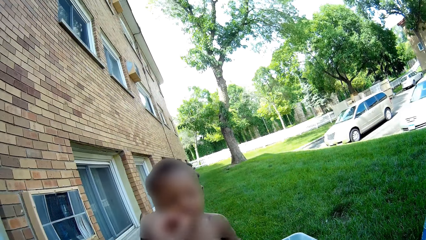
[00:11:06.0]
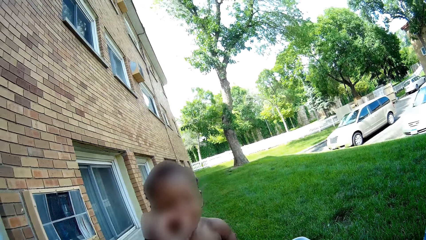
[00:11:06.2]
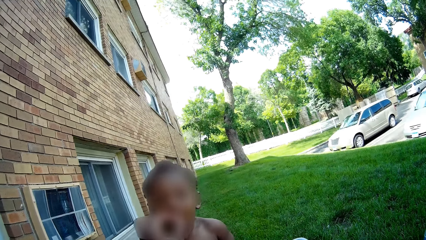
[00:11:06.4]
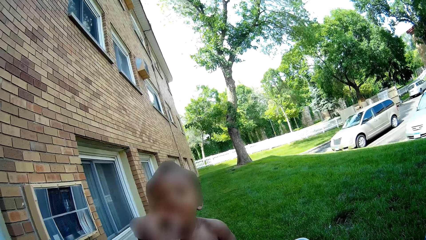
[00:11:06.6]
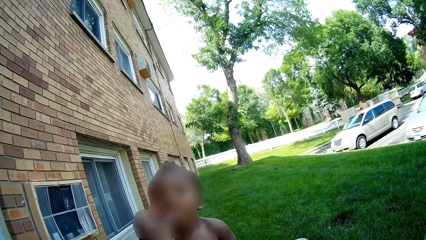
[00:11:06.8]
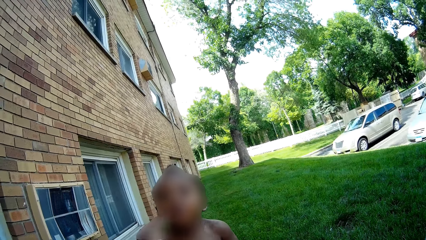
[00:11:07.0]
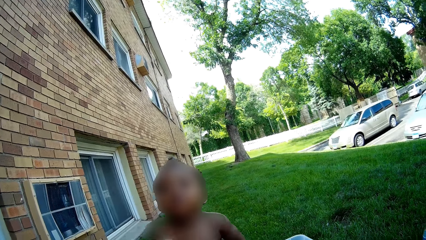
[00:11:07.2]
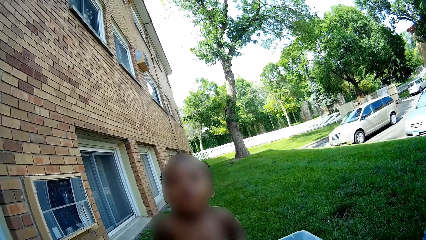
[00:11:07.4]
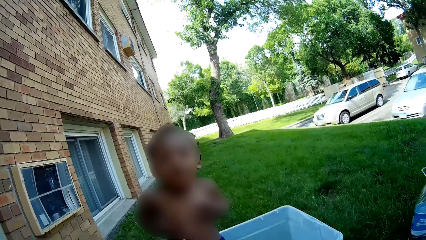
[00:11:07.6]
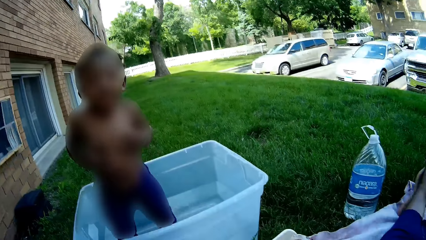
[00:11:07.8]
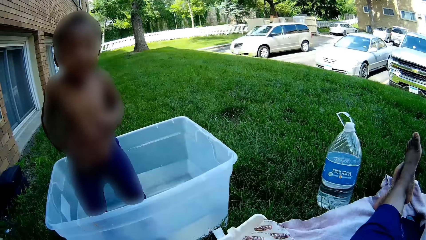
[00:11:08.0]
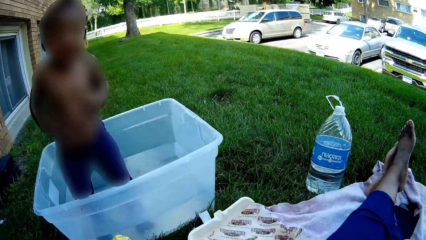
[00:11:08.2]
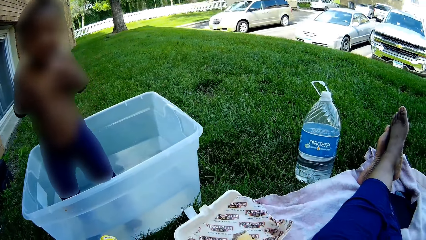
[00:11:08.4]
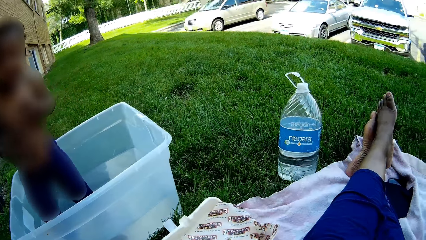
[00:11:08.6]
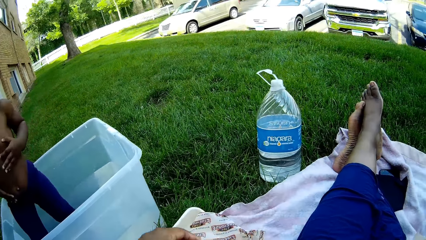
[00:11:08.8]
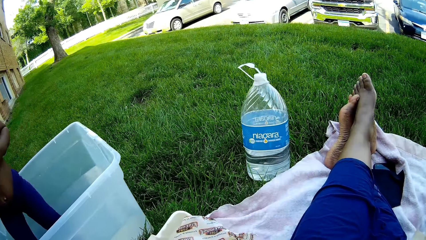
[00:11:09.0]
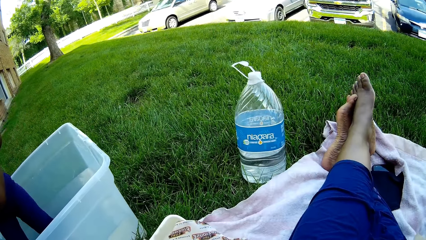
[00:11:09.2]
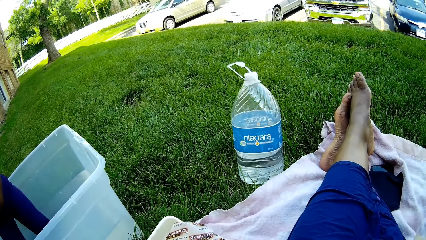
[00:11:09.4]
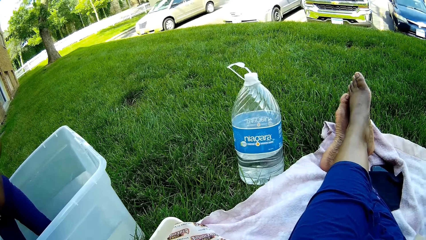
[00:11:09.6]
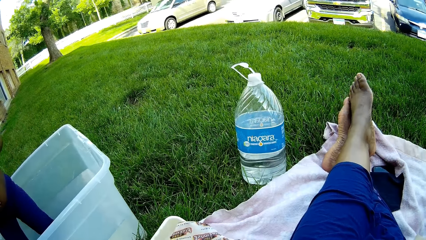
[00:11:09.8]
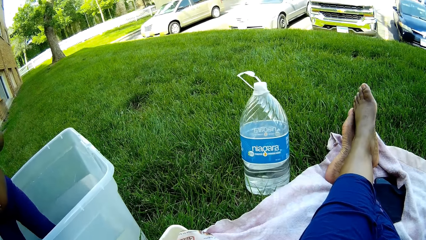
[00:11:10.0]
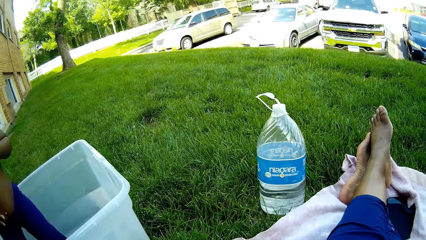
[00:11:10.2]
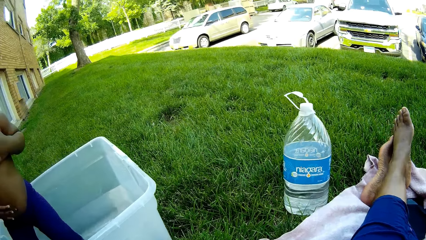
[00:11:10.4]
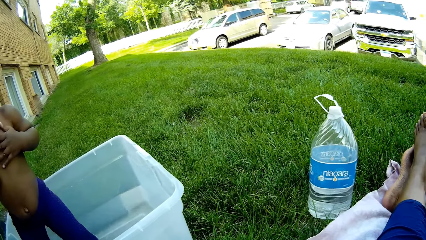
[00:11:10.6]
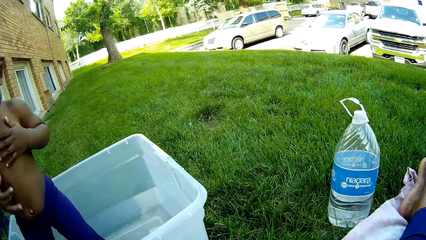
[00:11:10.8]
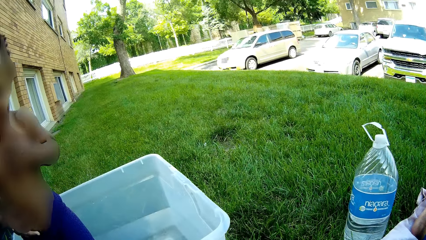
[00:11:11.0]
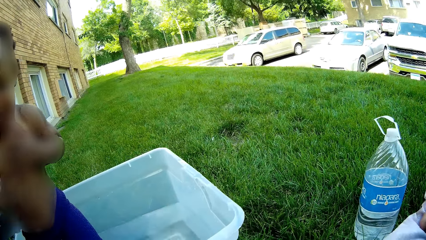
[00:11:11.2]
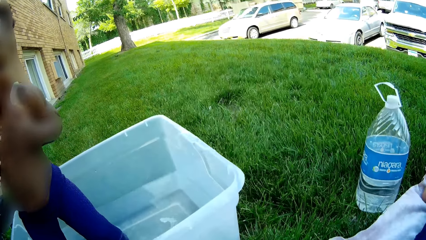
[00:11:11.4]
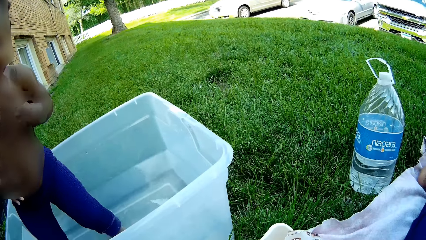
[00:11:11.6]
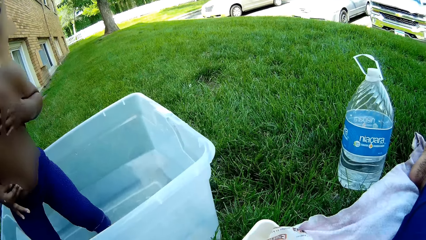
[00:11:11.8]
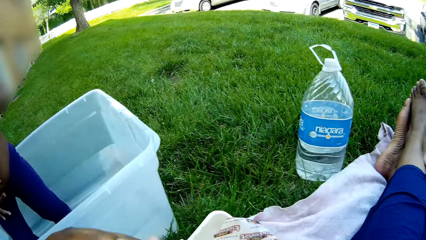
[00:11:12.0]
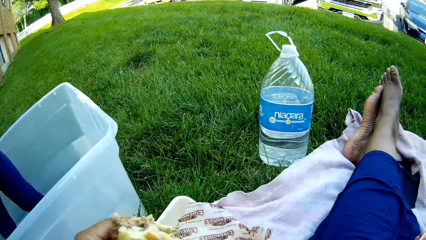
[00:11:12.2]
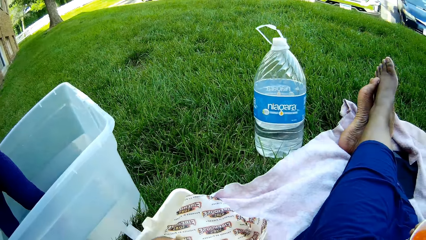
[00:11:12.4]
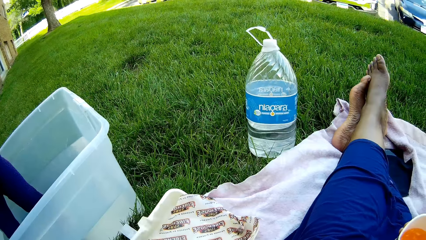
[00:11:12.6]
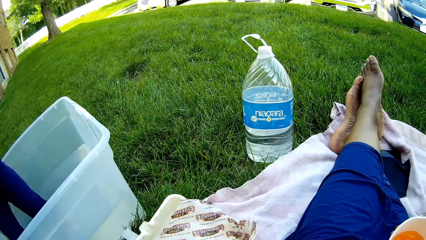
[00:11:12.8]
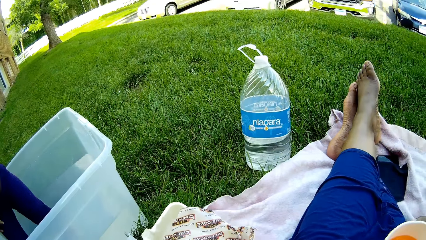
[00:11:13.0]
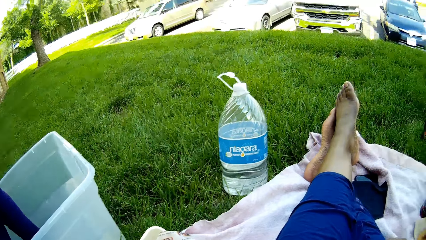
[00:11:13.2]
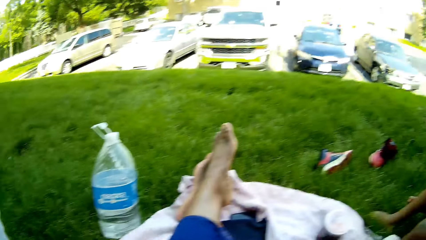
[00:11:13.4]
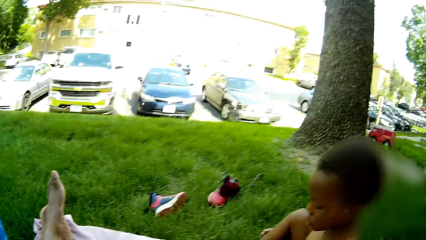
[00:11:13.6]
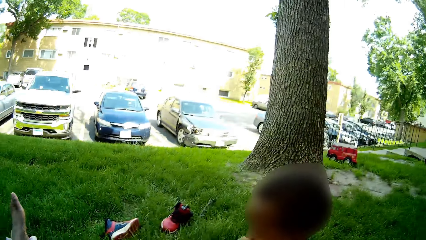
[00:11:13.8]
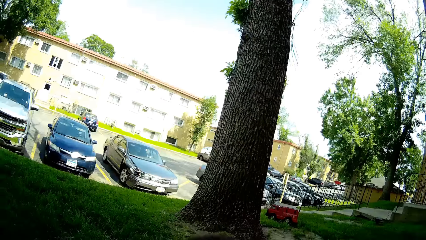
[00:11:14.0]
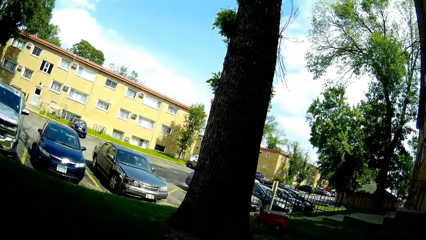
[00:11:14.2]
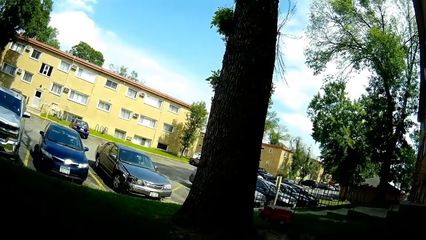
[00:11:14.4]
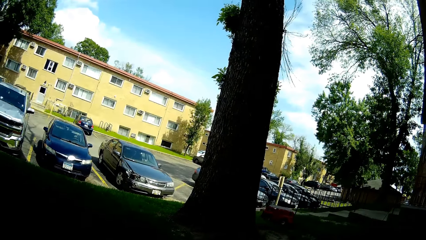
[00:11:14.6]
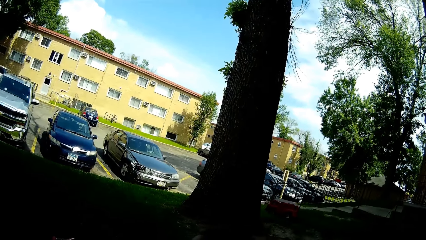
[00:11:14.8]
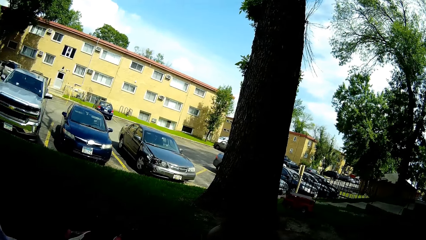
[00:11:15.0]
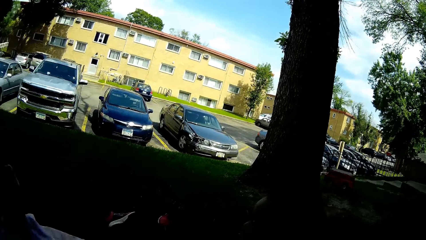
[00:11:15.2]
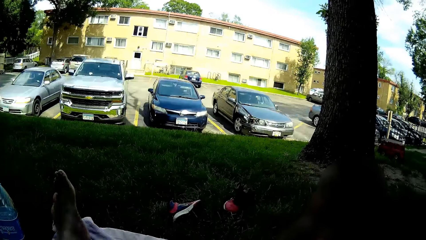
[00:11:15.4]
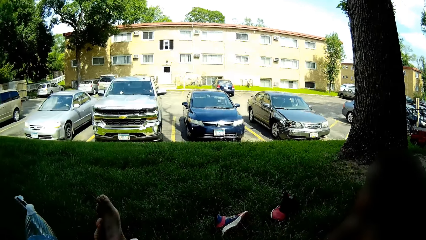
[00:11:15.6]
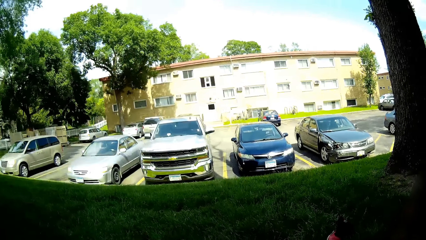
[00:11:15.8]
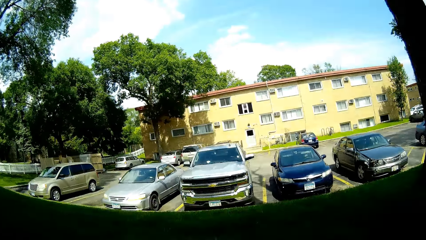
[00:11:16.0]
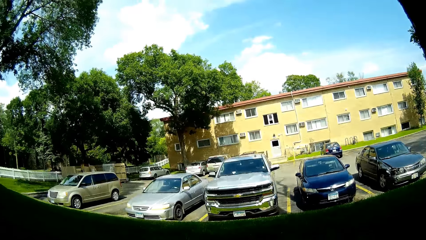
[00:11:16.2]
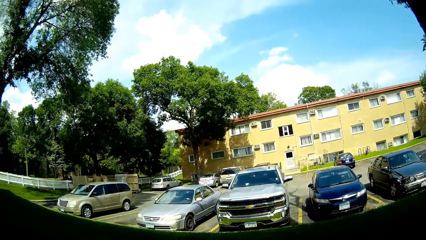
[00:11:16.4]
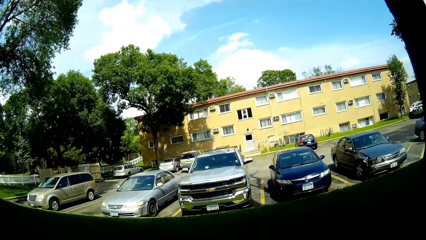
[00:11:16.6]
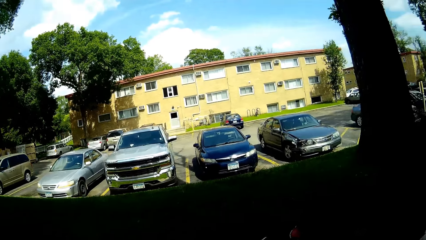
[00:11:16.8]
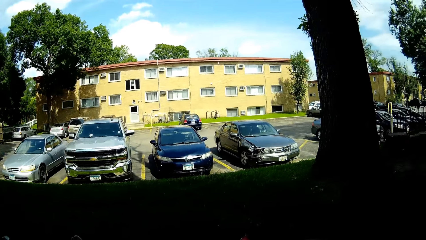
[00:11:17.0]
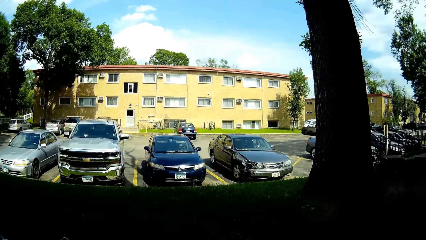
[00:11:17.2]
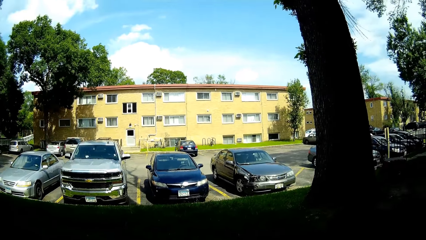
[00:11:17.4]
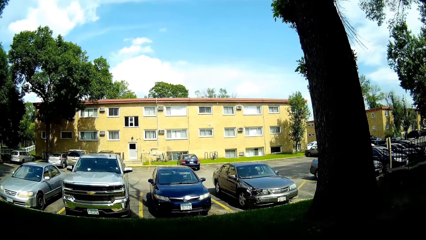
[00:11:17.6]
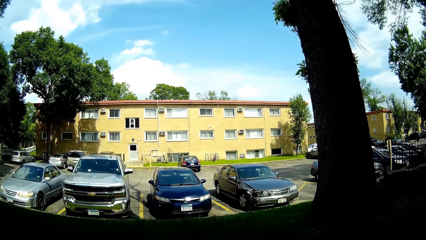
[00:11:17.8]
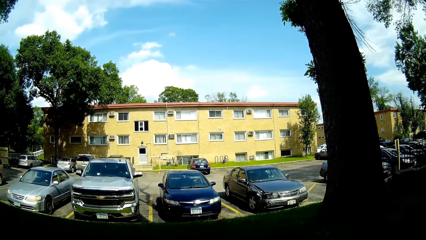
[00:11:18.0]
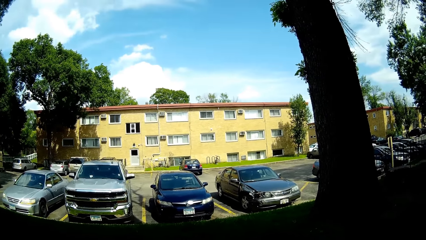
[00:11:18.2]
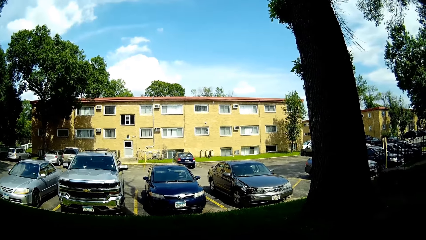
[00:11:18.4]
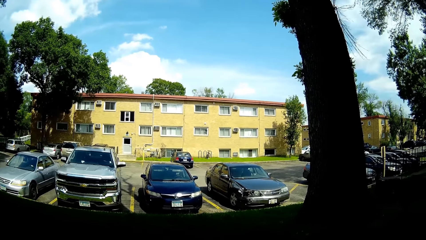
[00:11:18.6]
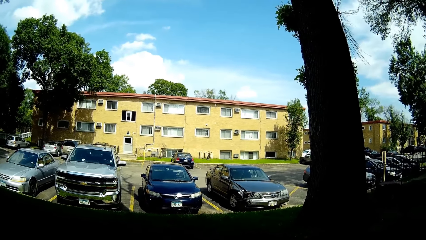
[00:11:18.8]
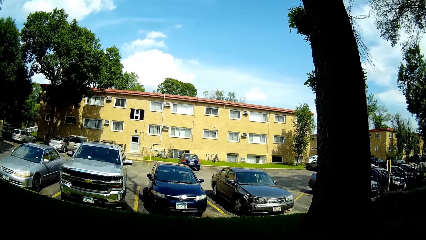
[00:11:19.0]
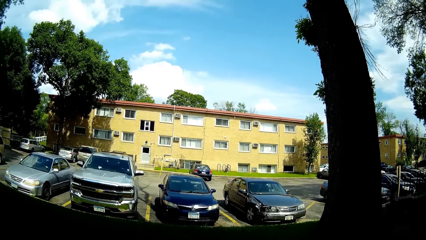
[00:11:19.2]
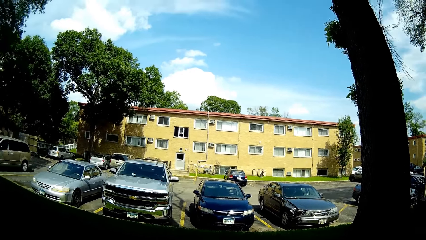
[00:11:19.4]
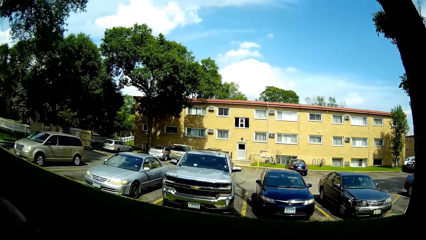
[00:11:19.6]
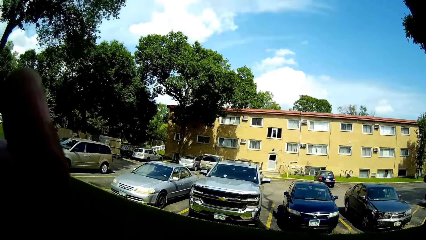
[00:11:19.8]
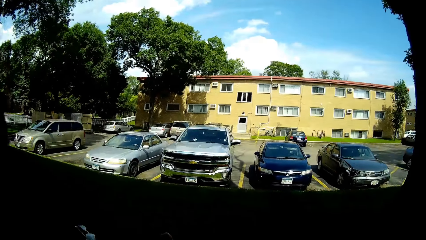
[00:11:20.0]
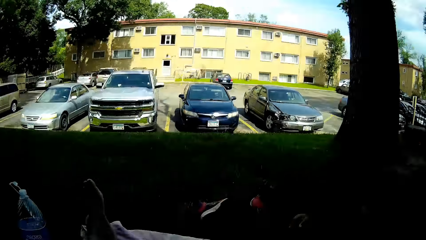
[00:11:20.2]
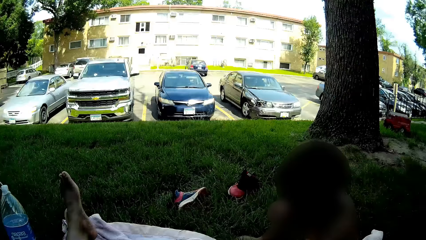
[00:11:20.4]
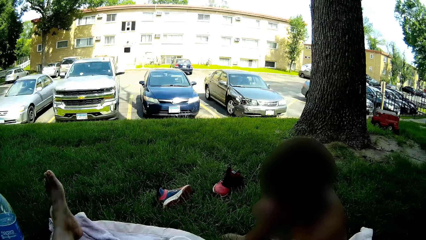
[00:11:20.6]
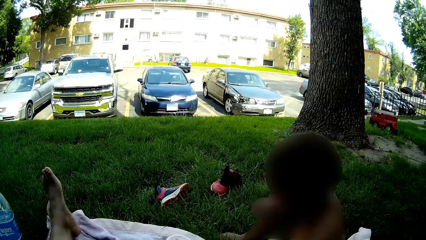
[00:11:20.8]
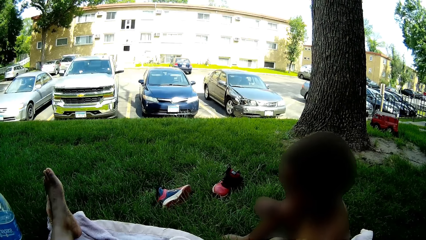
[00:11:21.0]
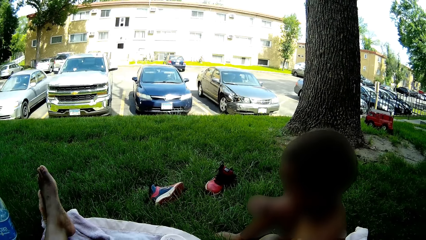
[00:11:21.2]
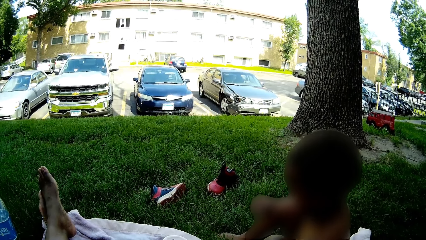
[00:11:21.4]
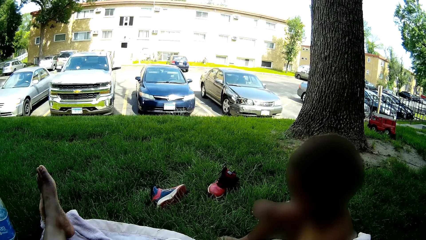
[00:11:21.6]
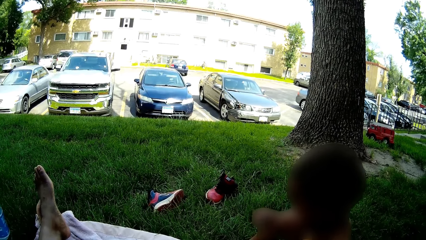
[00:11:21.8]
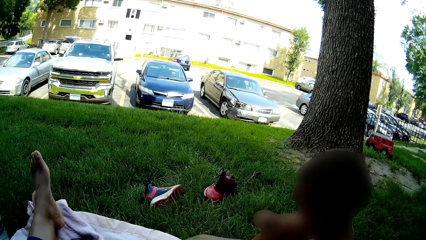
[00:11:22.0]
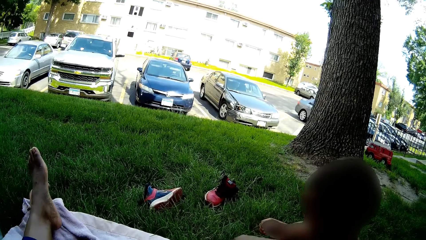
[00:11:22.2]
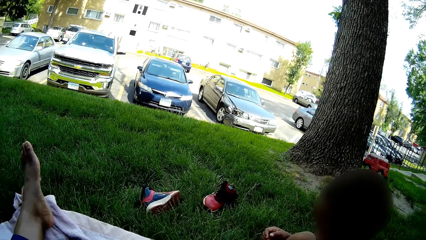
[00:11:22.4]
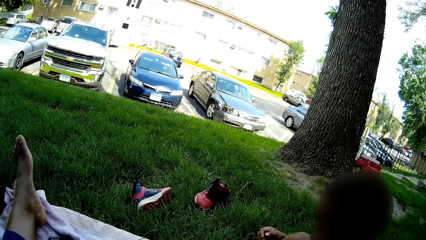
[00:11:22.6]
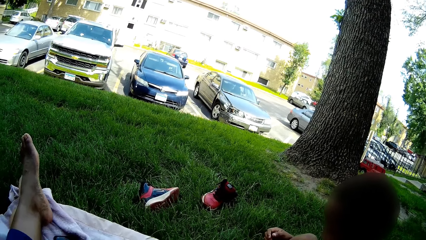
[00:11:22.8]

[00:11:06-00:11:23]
The camera wearer feeds the boy with her left hand. She wipes the boy. She looks around the open field. She holds the burger in her left hand. She talks with the boy.
